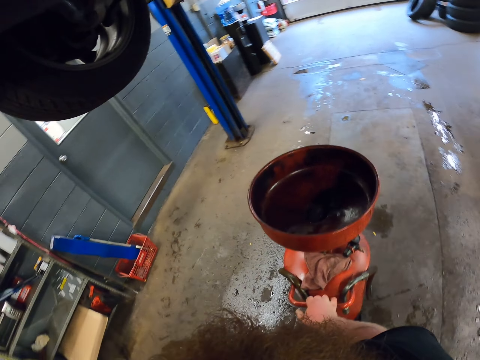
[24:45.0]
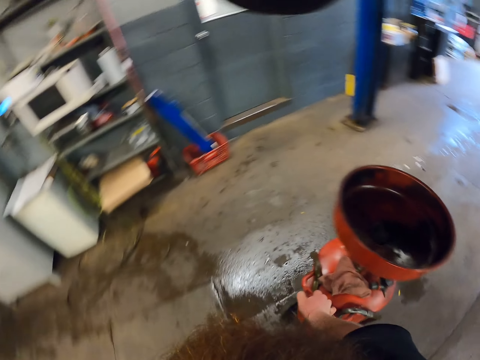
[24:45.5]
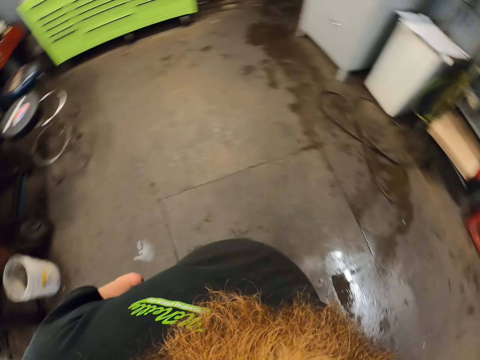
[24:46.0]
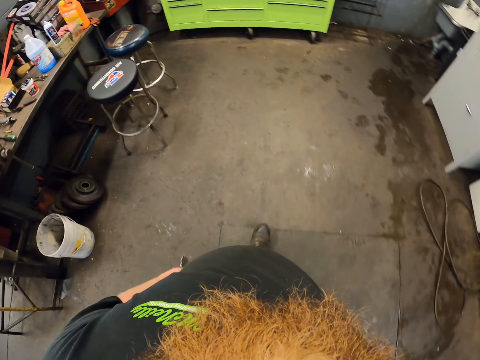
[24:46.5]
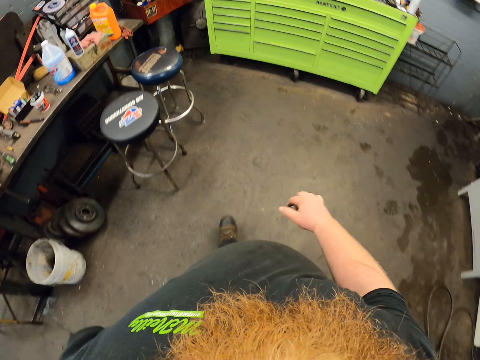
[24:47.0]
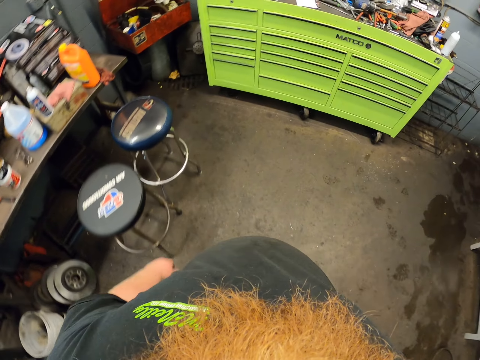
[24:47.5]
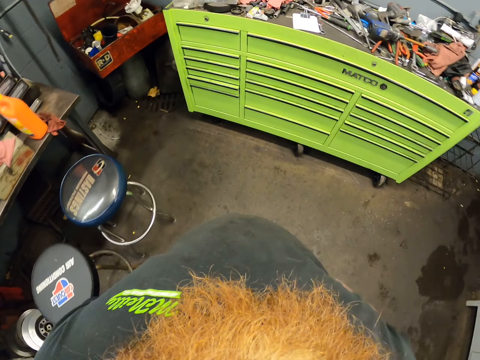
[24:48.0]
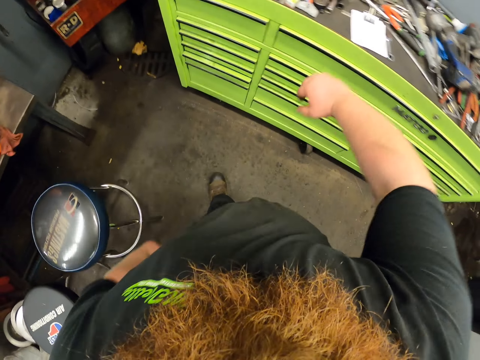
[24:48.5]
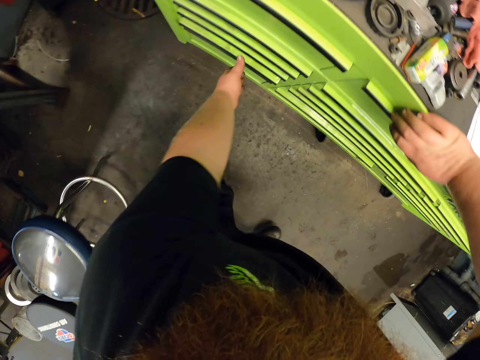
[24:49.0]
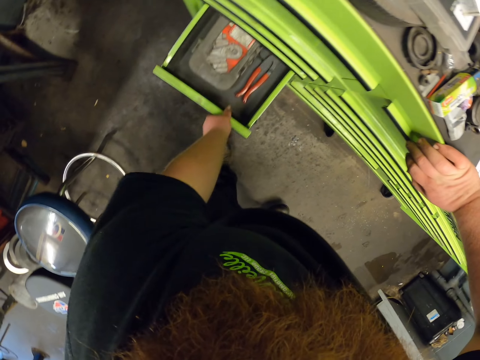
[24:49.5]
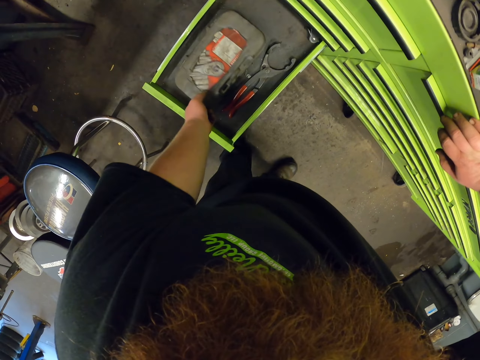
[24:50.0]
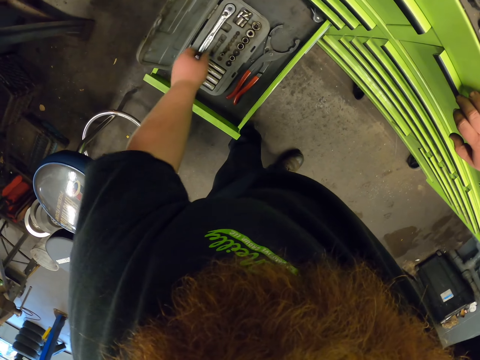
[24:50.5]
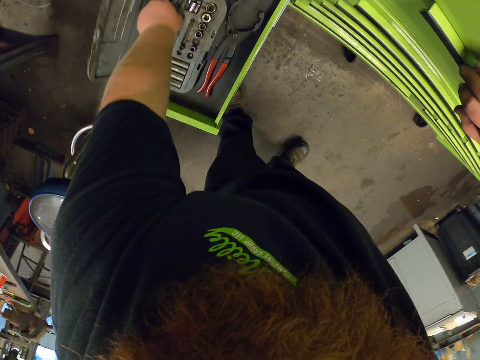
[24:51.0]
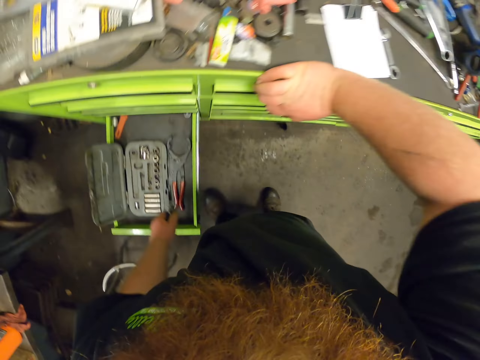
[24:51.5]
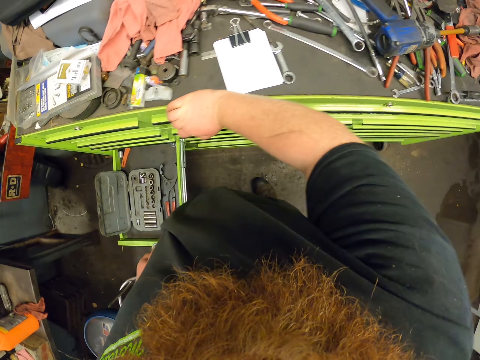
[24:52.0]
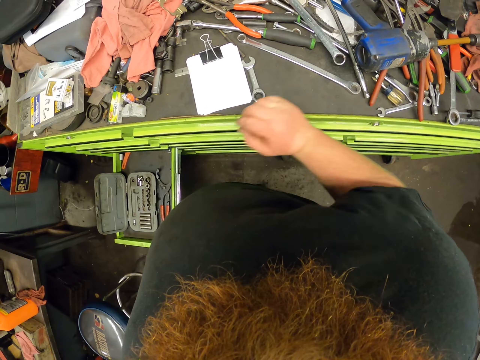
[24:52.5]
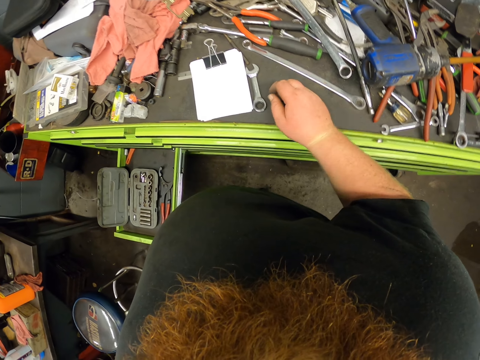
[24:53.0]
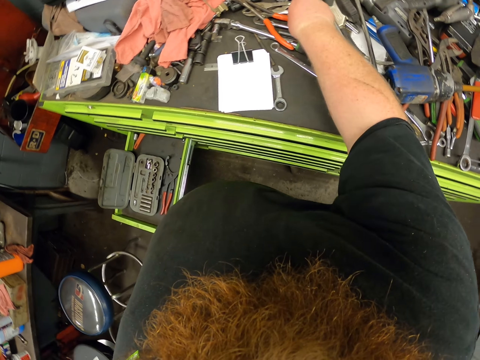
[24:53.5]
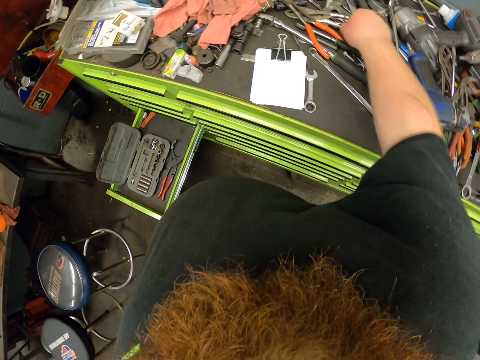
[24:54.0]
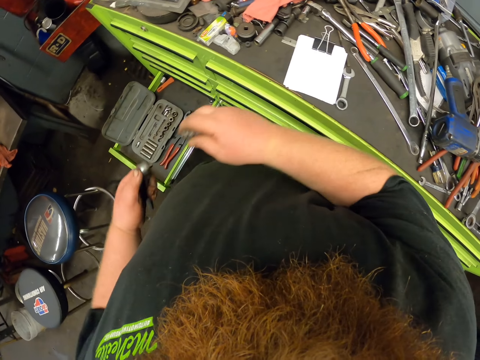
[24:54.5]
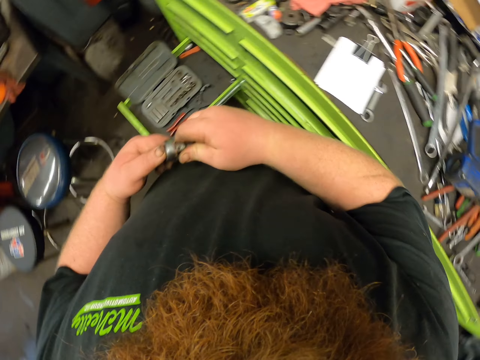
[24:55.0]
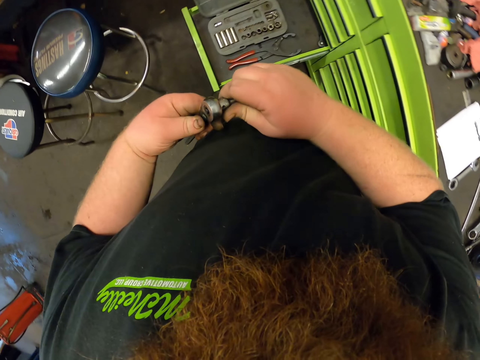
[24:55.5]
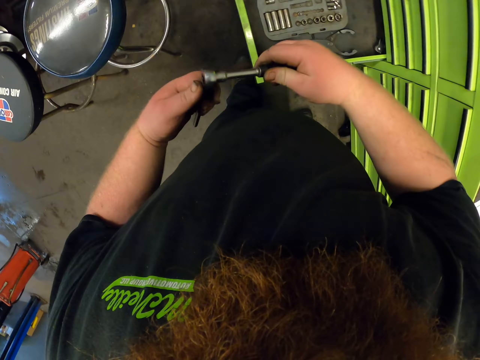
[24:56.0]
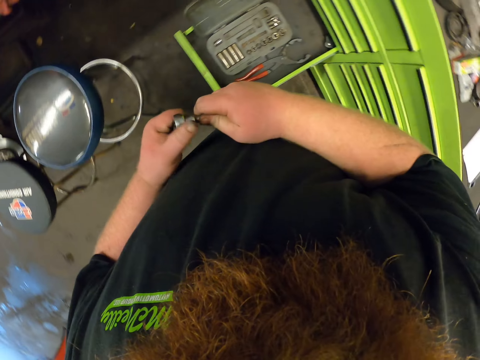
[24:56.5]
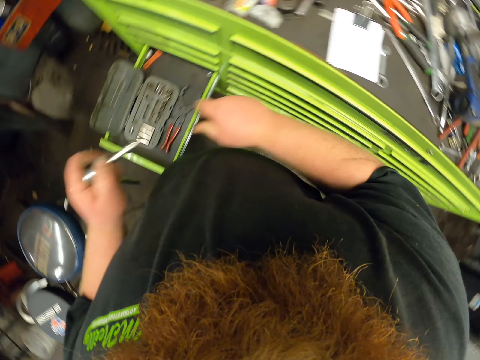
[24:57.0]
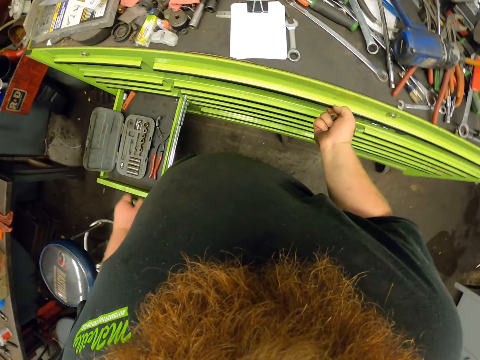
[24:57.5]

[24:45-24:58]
The camera wearer walks around the garage. They rest a hand on the counter. They open the drawer. They open the tool box. They take a spanner or wrench. They fix the ratchet on the wrench. They take a nut. They fix the nut on the spanner. They remove the nut.

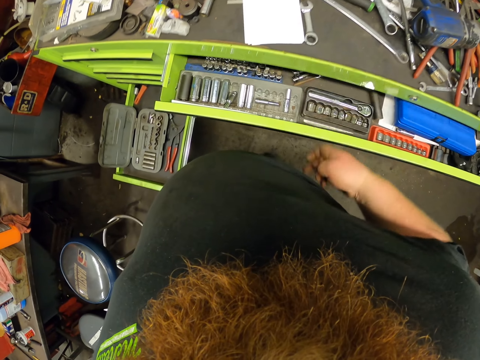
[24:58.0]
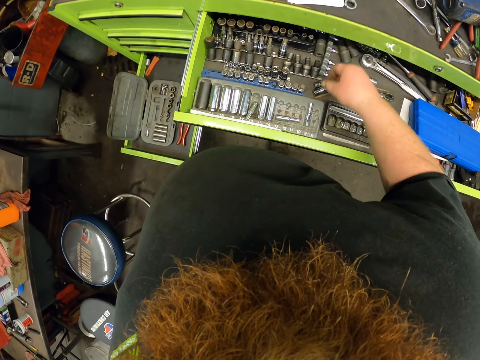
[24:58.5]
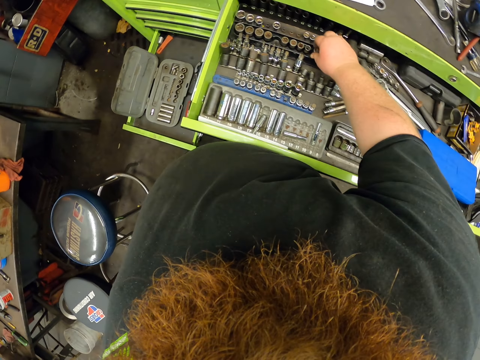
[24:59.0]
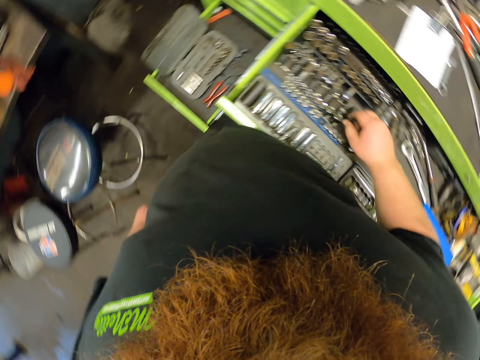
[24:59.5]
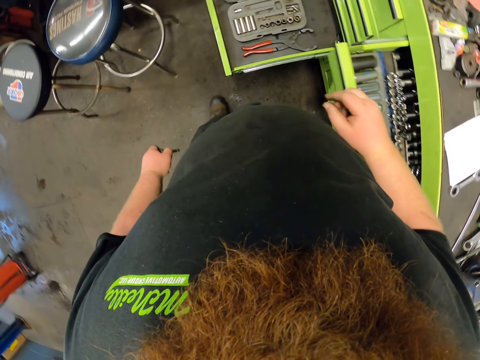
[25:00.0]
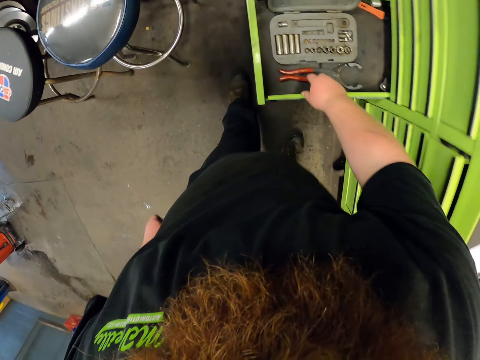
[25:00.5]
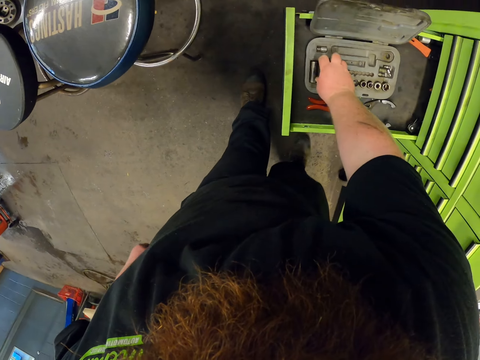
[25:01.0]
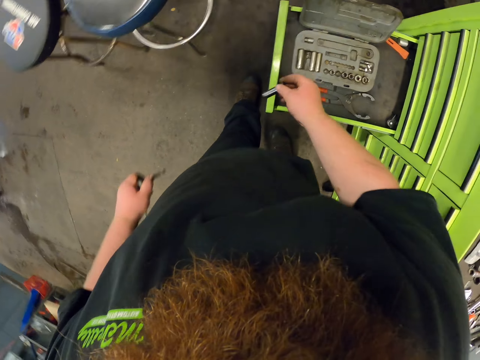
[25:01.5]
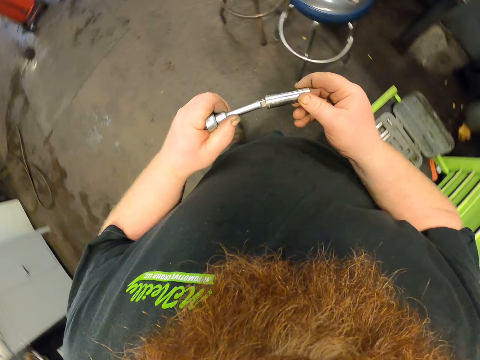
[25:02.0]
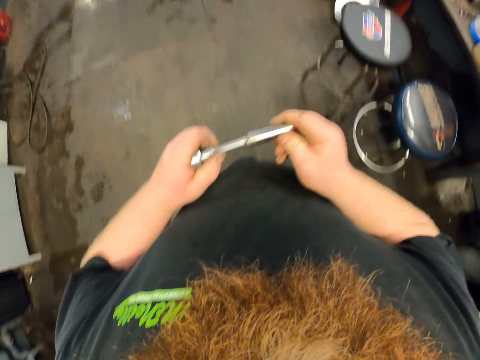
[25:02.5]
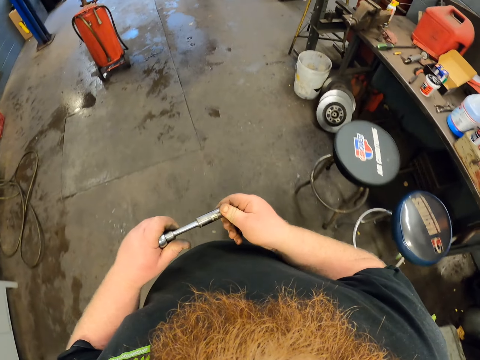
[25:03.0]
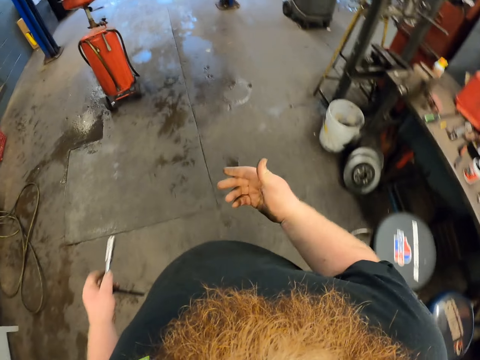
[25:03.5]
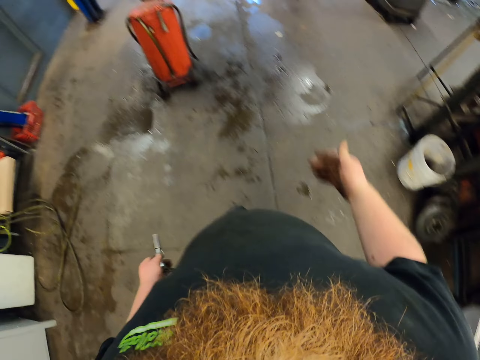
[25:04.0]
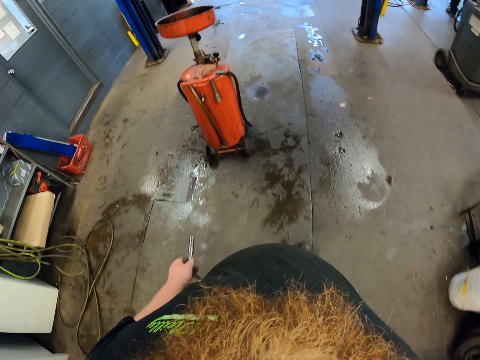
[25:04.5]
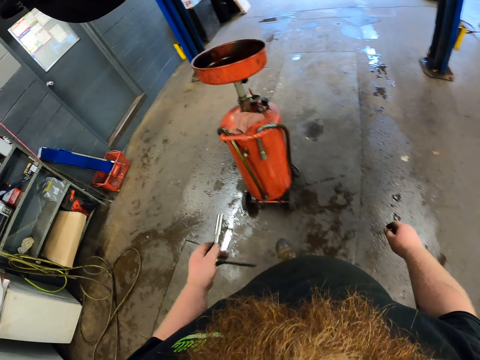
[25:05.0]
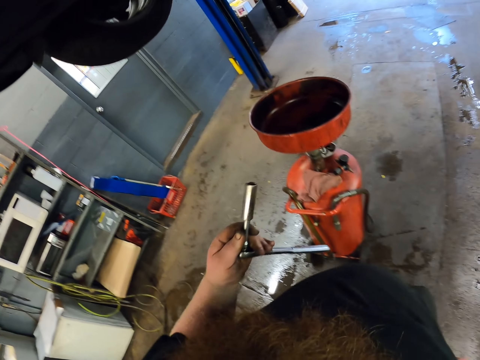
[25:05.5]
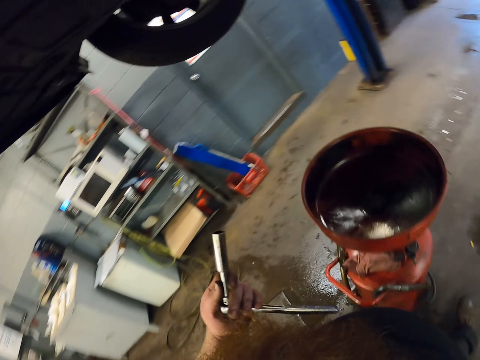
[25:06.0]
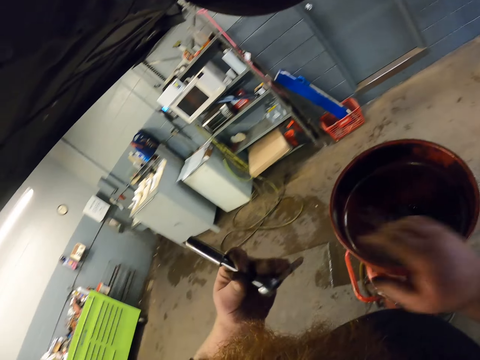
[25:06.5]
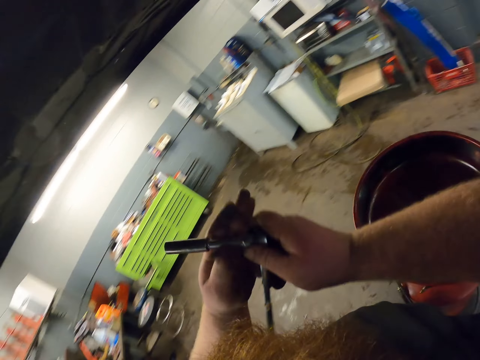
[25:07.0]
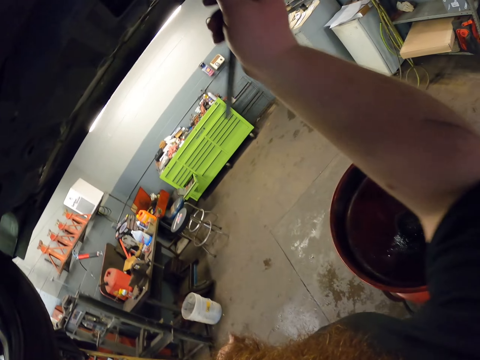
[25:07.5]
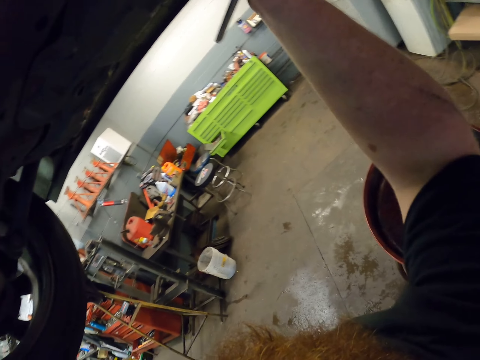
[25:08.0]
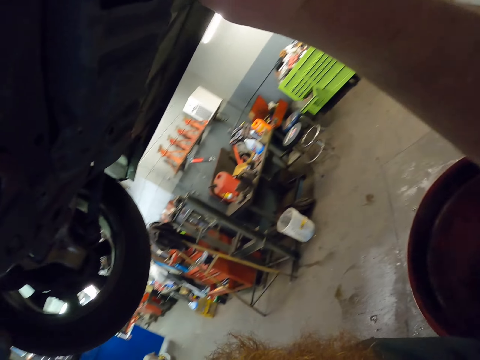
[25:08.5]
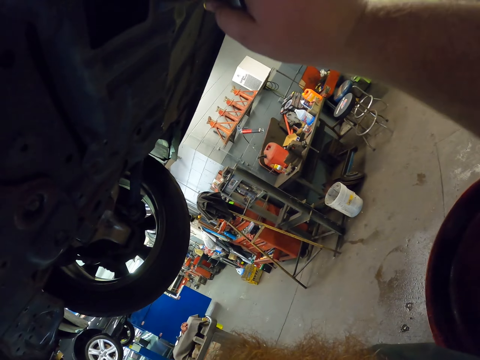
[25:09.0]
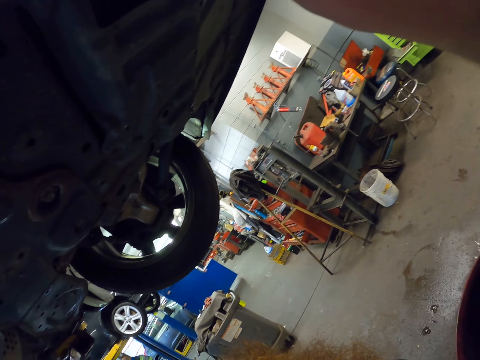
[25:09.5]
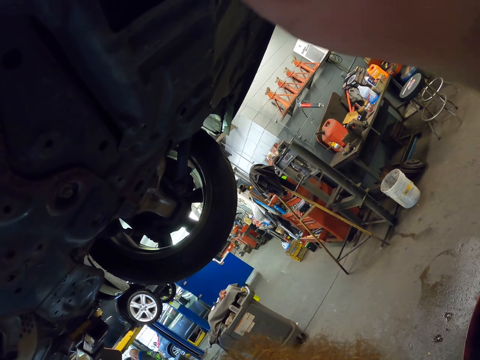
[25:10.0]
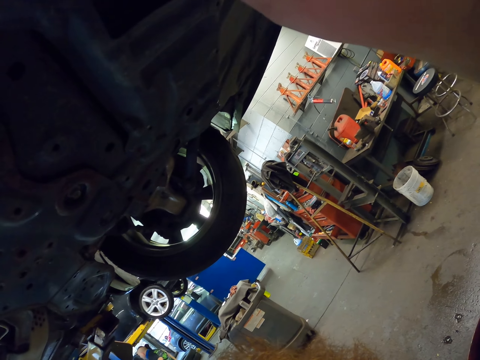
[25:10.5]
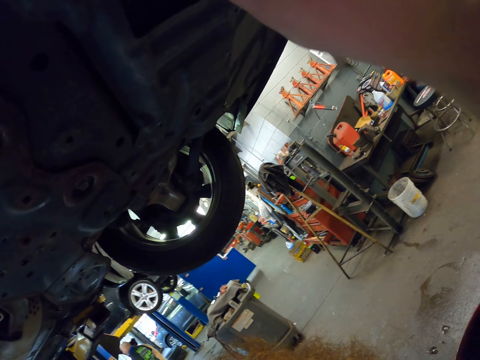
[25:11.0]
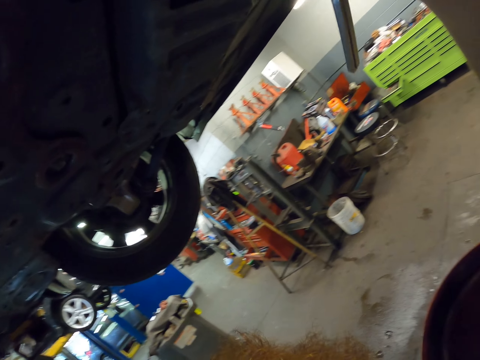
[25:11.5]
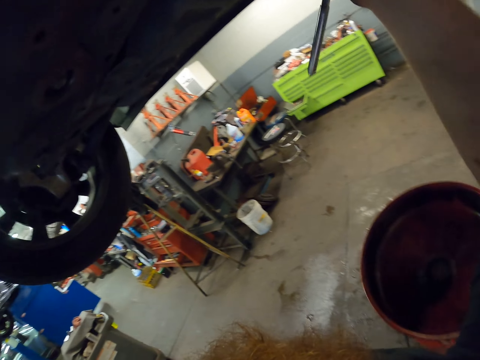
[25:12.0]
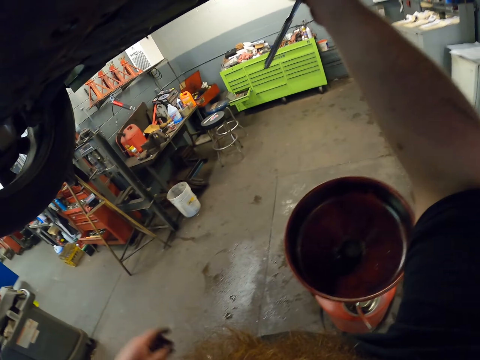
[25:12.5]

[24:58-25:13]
The camera wearer pulls a socket. They open the drawer. They put the socket in the drawer. They close the drawer. They pick up a socket. They fix the socket on the wrench. They walk around the garage. They tighten the nut. They fix something.
